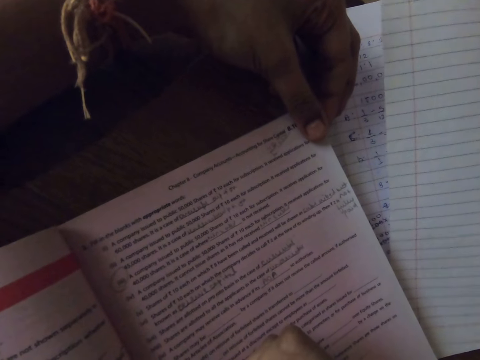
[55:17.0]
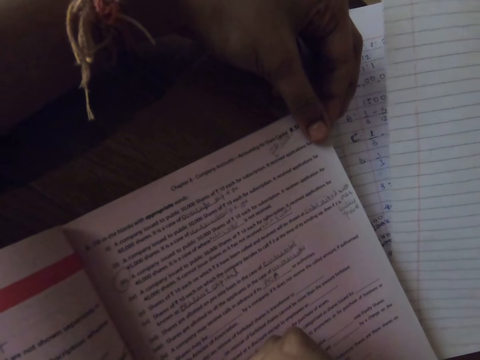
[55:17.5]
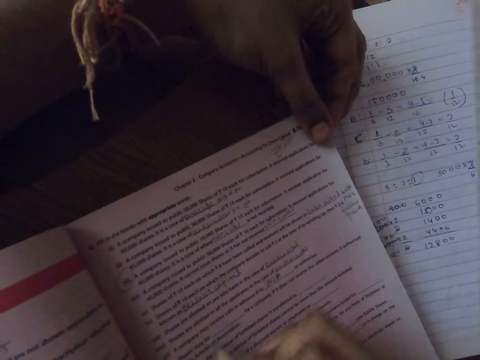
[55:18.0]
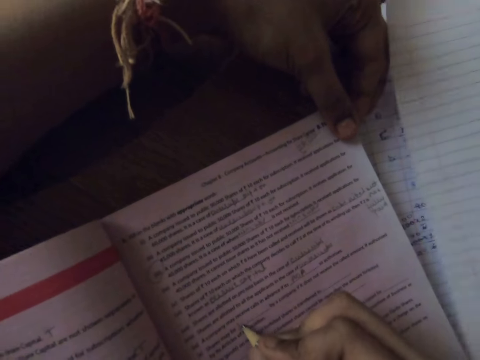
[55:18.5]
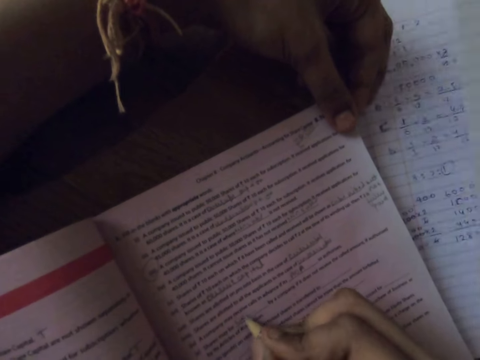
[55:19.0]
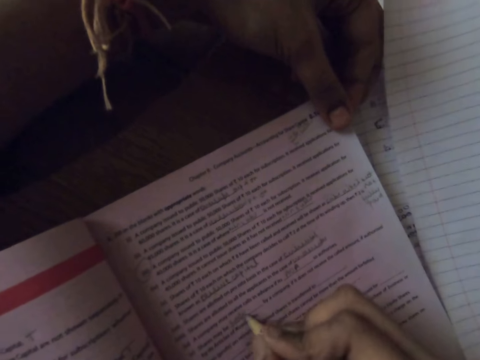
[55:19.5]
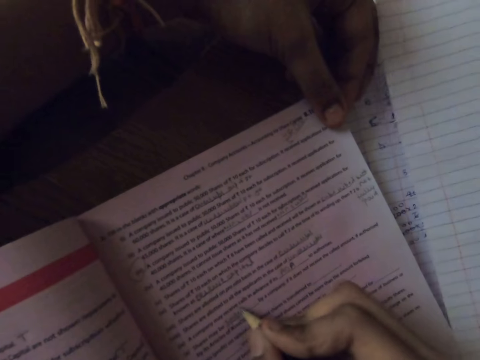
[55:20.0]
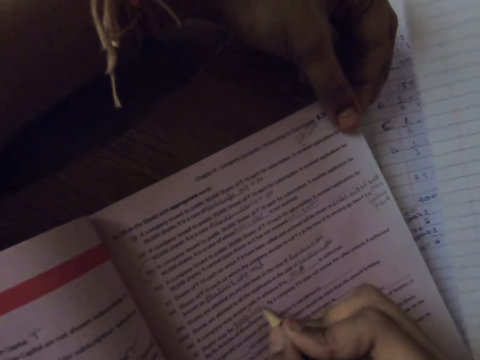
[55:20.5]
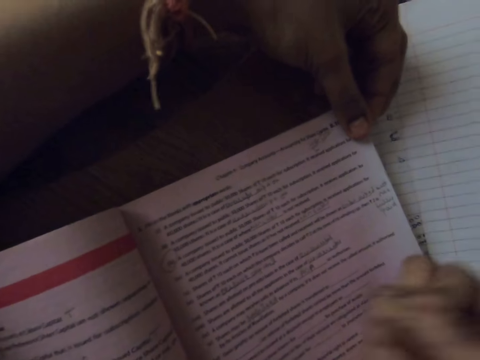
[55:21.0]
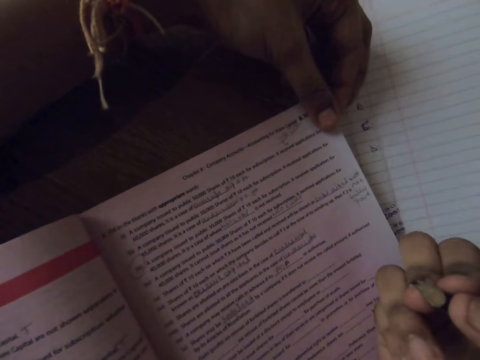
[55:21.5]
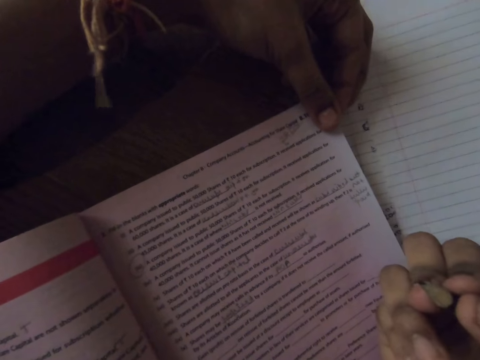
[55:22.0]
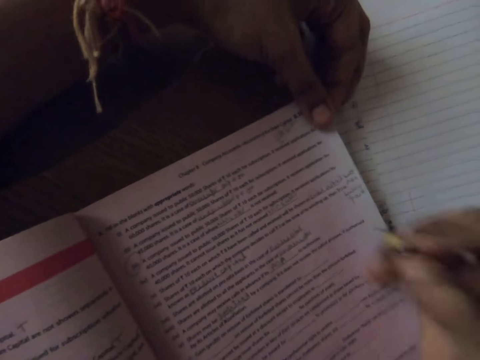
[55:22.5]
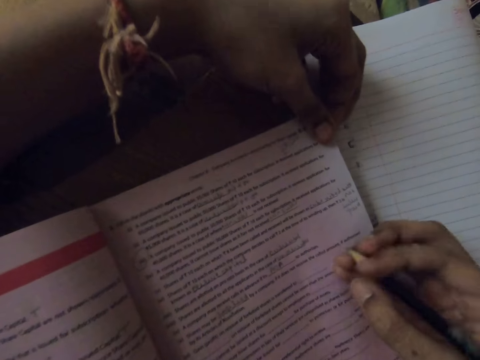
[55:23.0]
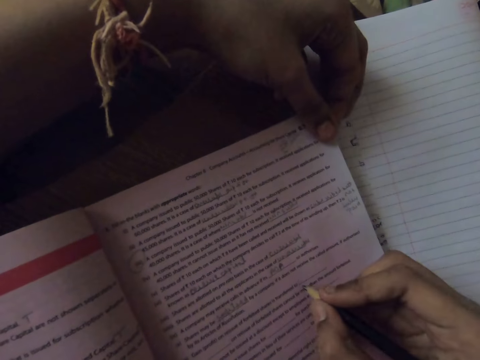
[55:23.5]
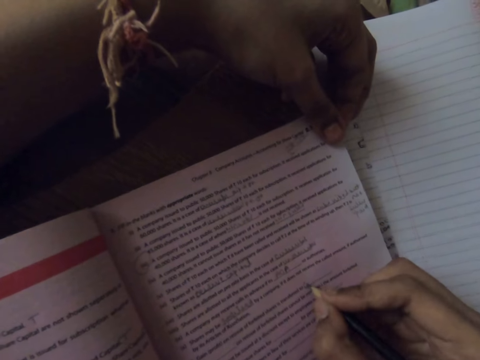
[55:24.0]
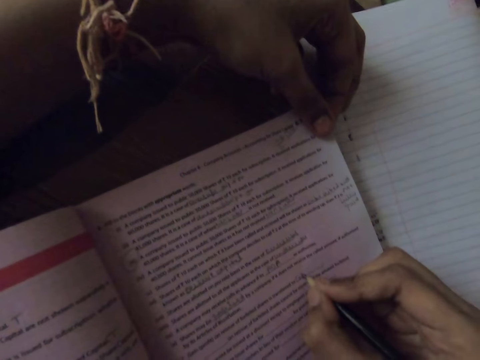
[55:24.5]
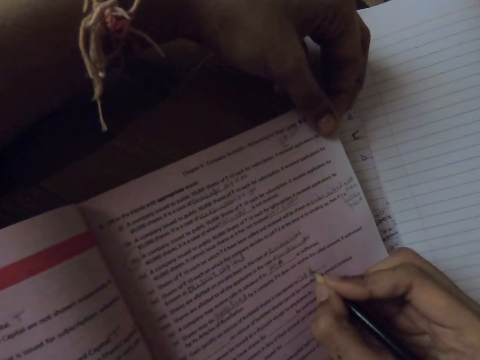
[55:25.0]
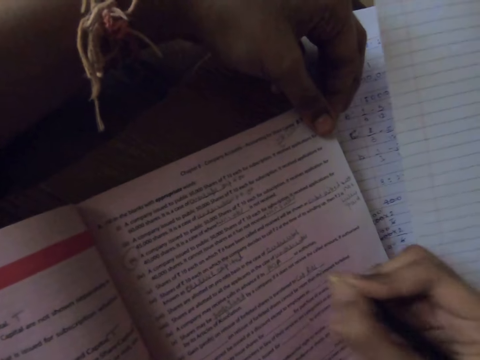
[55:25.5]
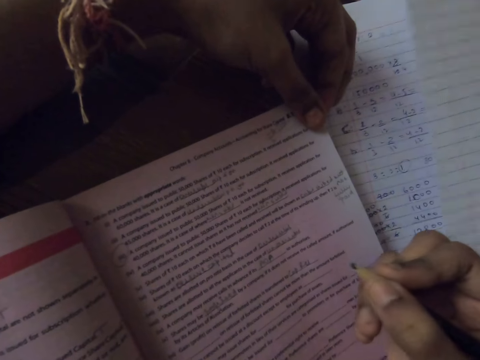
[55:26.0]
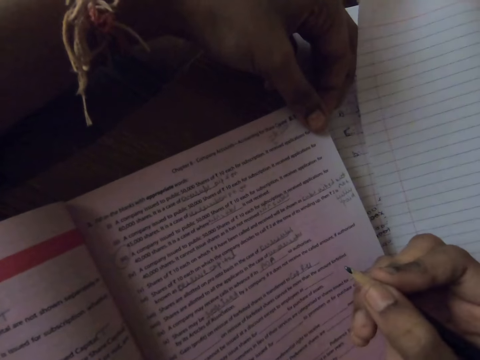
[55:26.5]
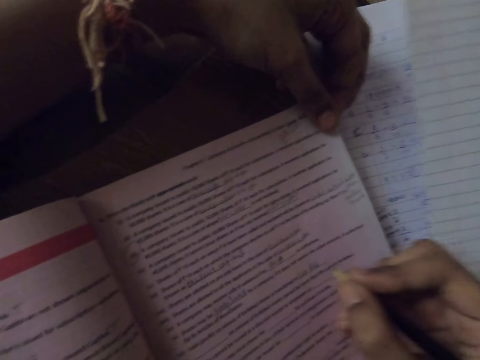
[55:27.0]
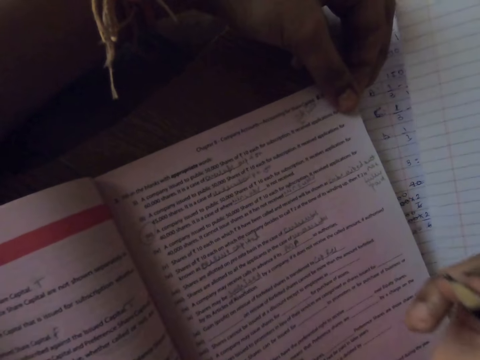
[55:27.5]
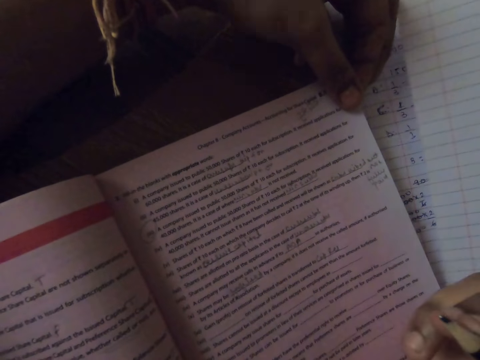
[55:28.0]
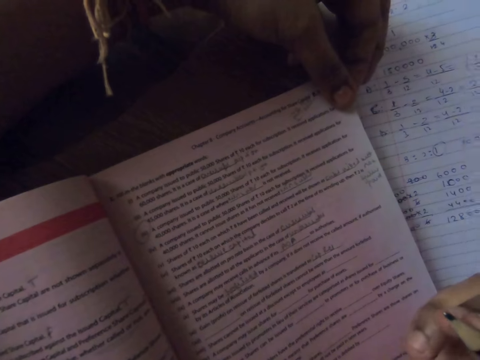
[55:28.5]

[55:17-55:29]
The camera wearer writes on the textbook with the pencil. They write on the textbook again.

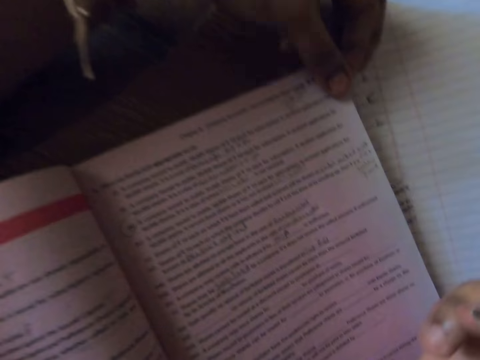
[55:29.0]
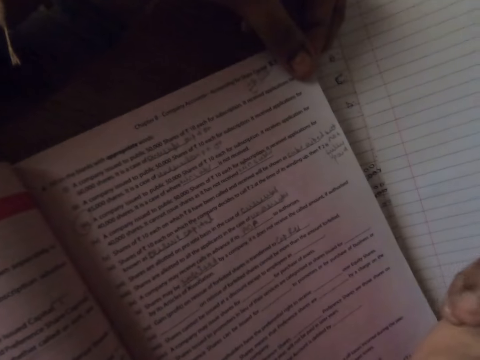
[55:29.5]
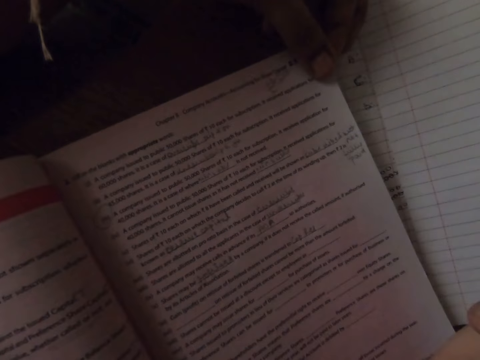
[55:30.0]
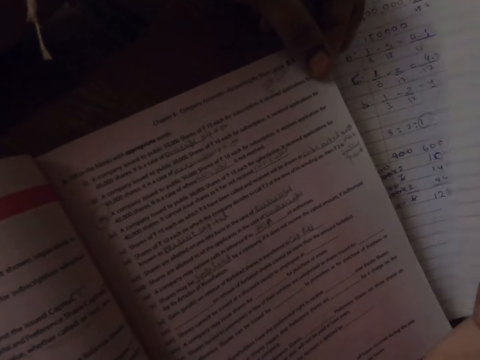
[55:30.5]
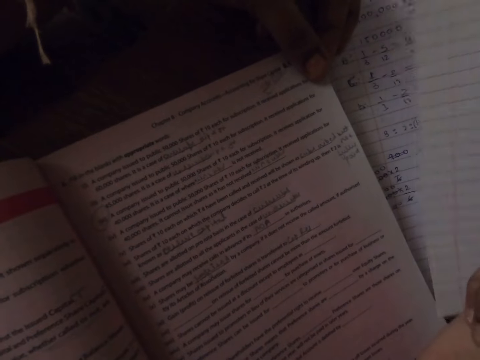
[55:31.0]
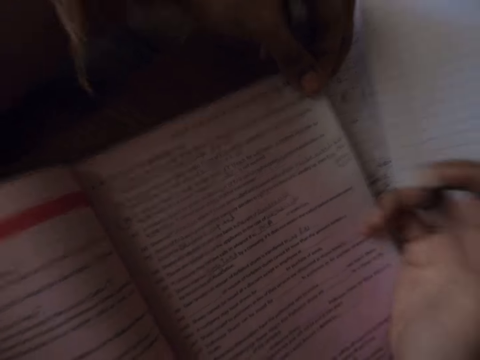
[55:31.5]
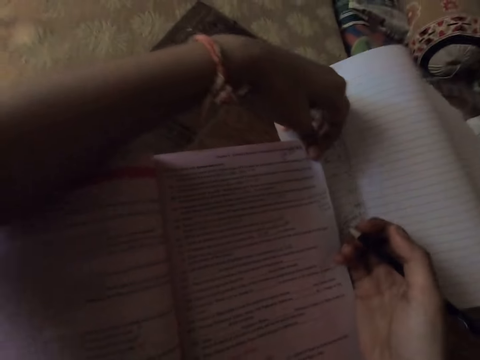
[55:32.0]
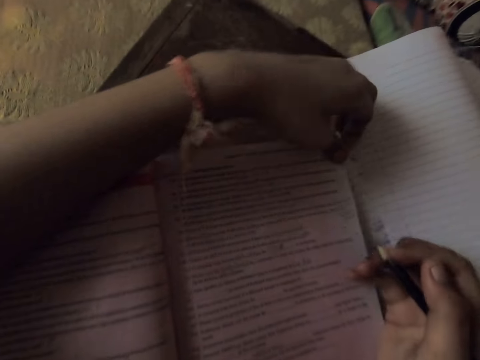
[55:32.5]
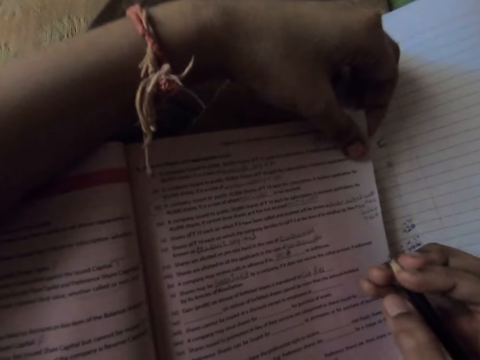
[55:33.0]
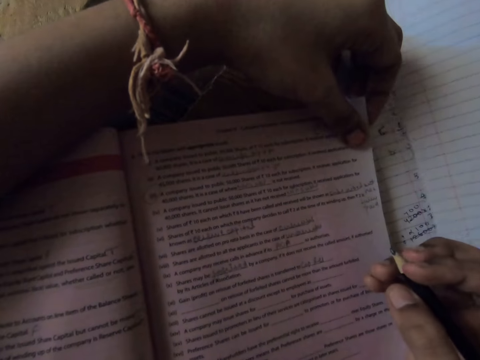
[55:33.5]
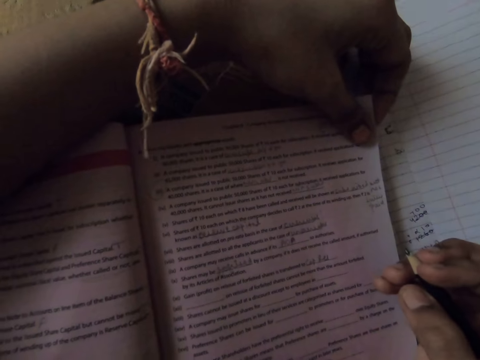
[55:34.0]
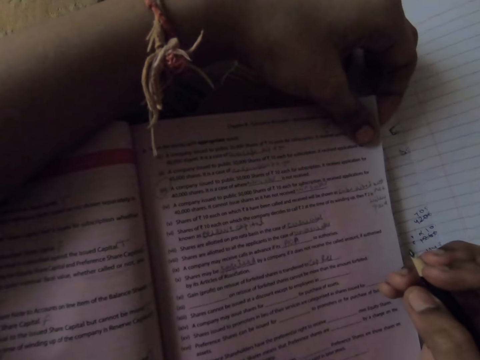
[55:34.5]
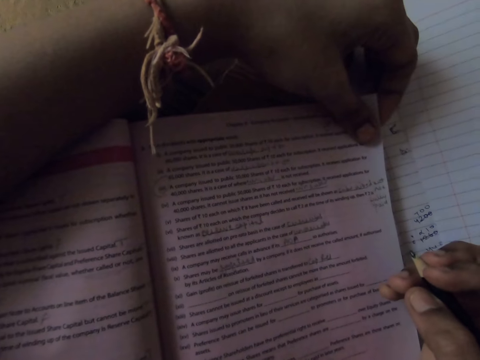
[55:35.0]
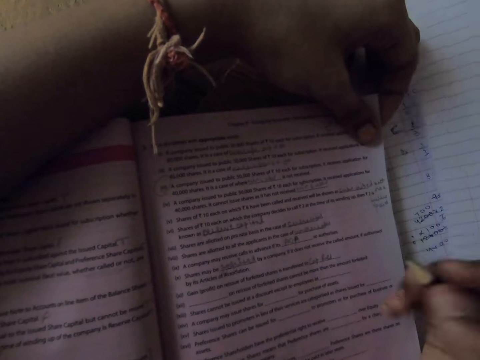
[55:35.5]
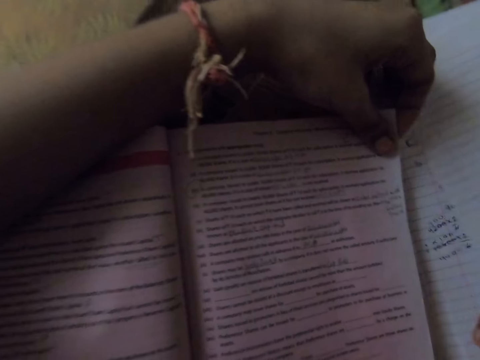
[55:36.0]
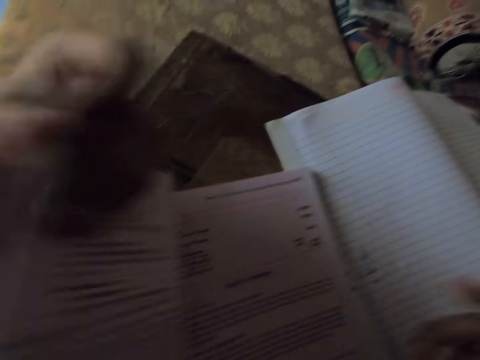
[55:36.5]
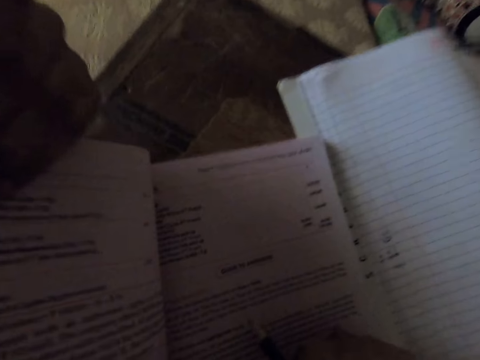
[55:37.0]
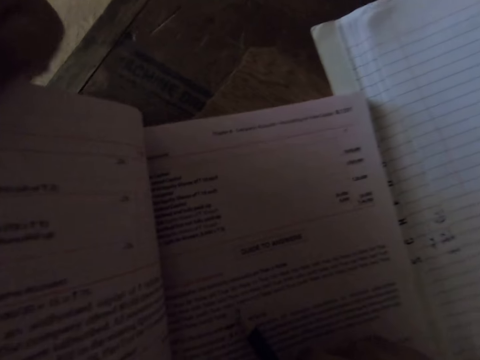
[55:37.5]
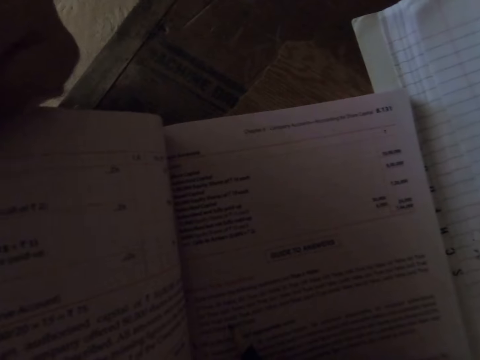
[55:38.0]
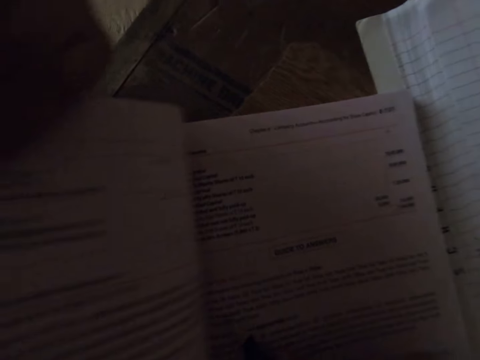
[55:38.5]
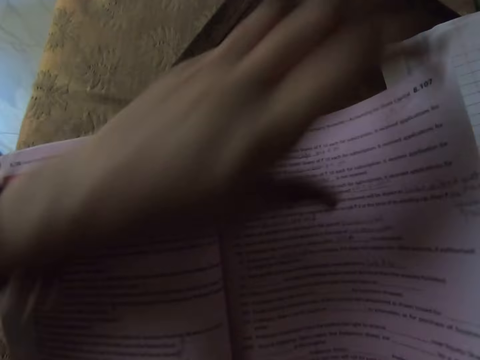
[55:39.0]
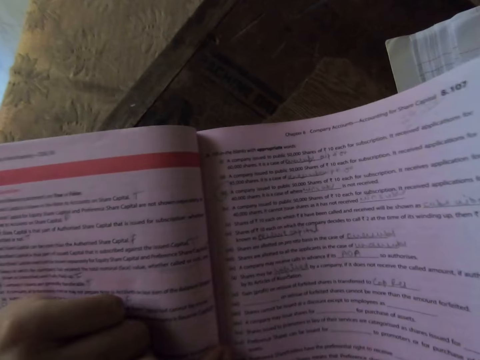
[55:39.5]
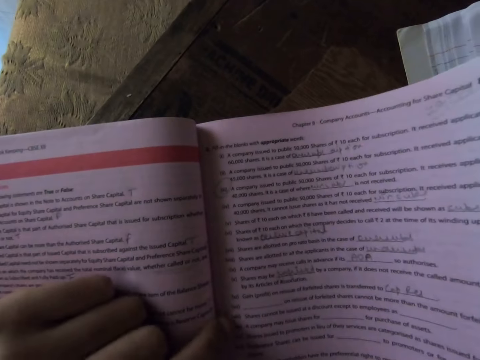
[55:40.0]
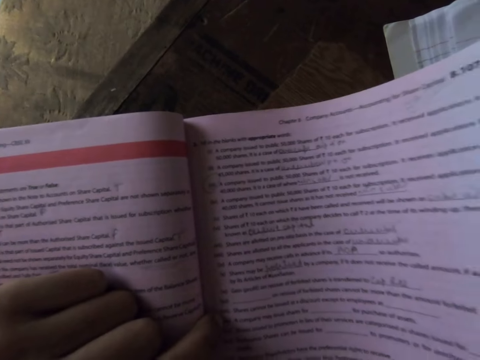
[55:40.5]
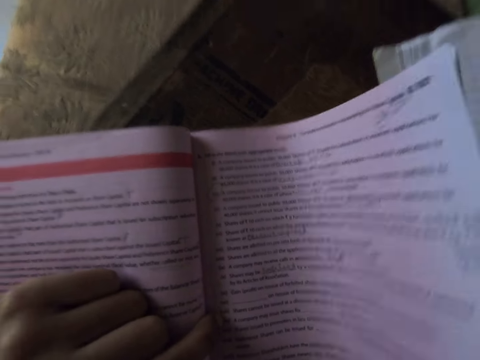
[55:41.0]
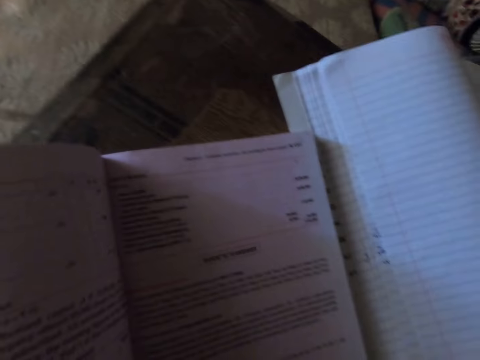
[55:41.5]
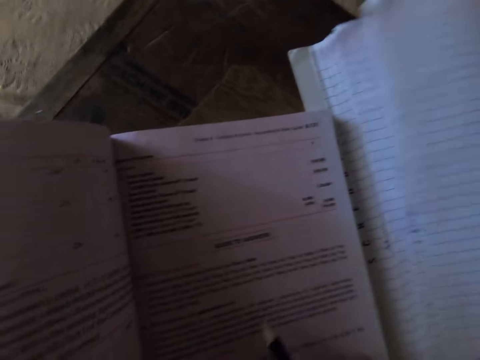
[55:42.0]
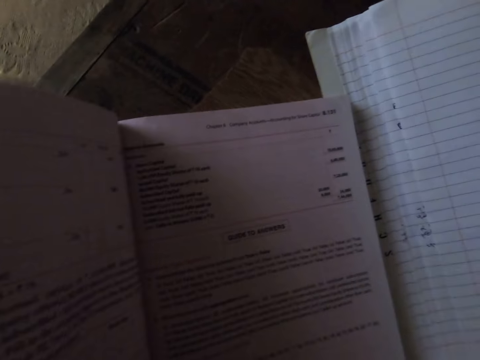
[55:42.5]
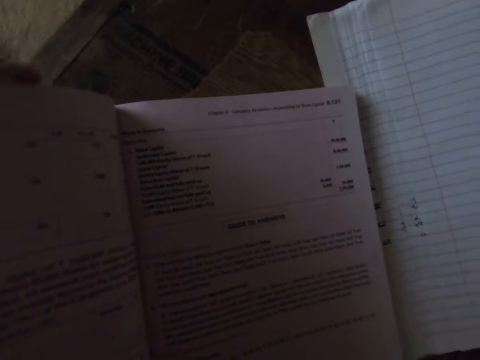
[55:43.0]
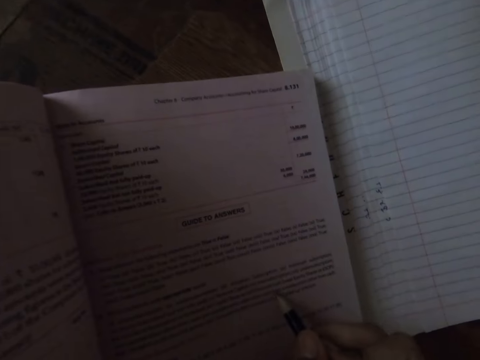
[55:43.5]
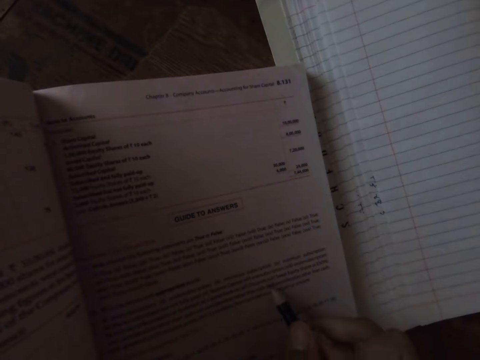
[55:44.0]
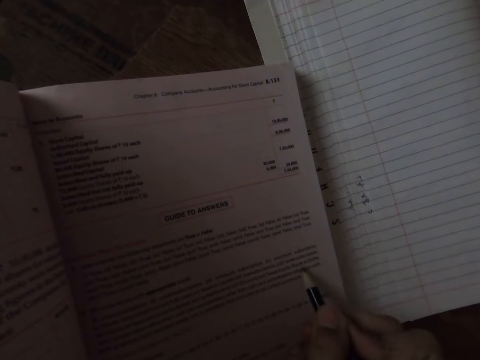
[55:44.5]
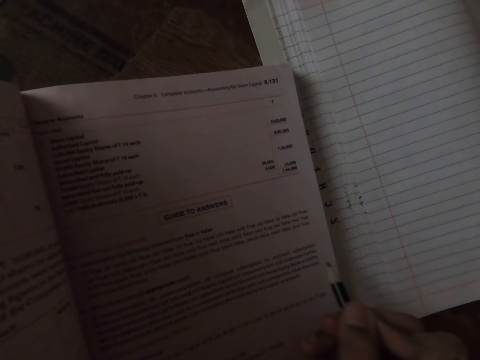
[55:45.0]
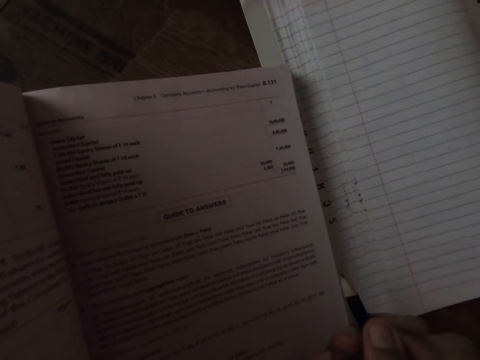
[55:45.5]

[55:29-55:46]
The camera wearer adjusts the textbook. She turns some pages in the textbook. She turns back the pages in the textbook. She points on the textbook with her finger. She turns some pages in the textbook. She points on the textbook with the pencil. She reads the book.
